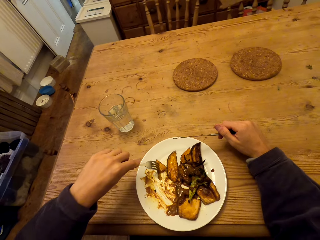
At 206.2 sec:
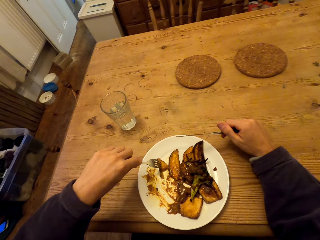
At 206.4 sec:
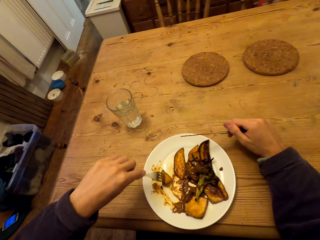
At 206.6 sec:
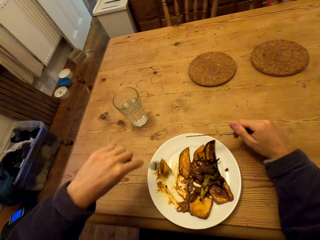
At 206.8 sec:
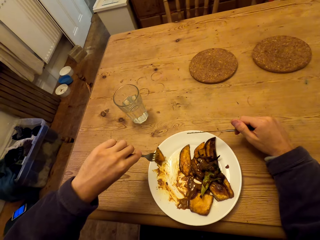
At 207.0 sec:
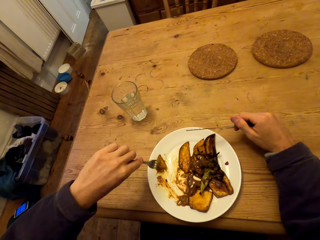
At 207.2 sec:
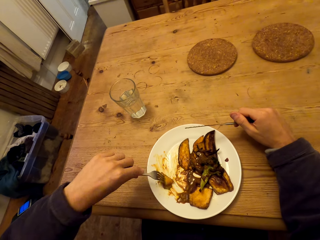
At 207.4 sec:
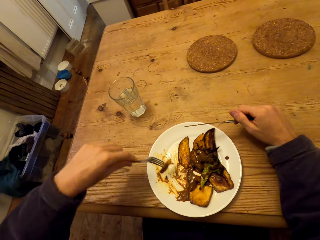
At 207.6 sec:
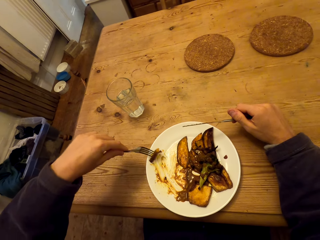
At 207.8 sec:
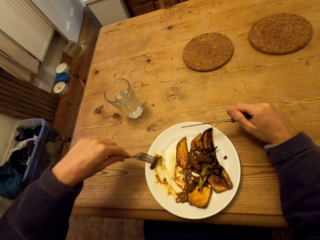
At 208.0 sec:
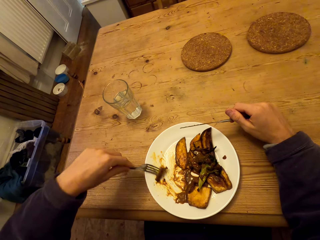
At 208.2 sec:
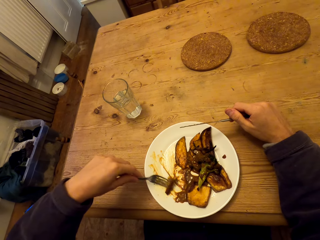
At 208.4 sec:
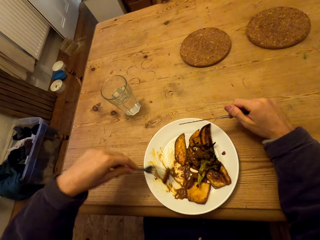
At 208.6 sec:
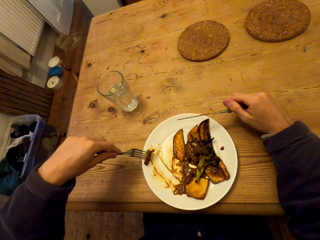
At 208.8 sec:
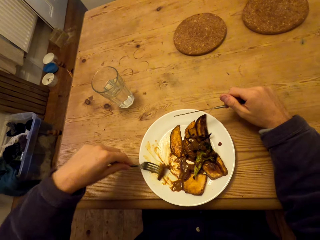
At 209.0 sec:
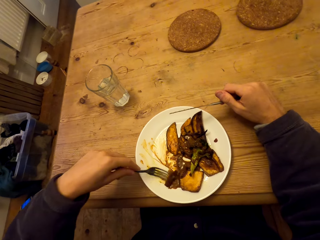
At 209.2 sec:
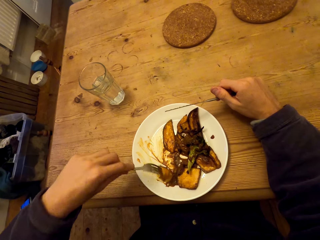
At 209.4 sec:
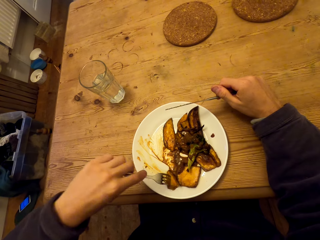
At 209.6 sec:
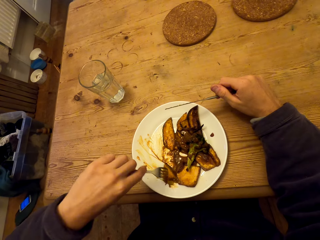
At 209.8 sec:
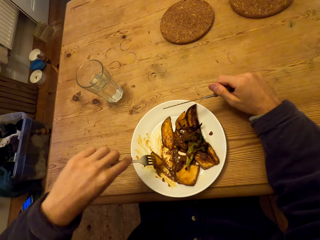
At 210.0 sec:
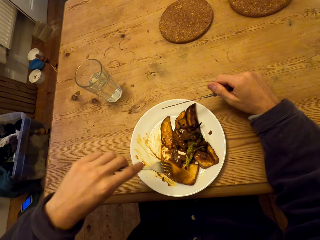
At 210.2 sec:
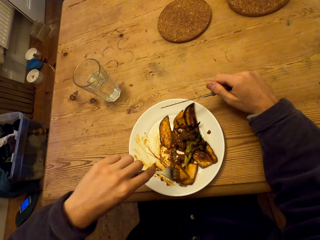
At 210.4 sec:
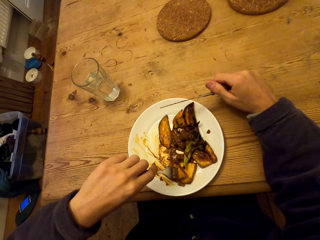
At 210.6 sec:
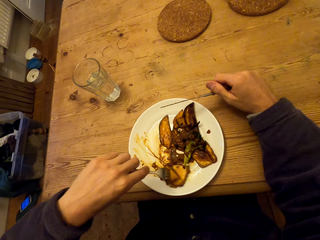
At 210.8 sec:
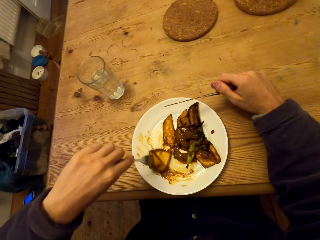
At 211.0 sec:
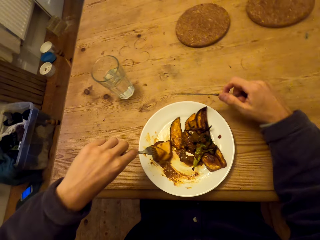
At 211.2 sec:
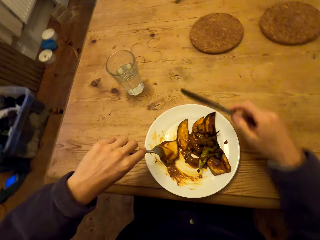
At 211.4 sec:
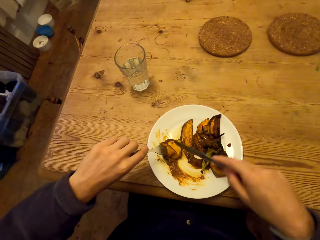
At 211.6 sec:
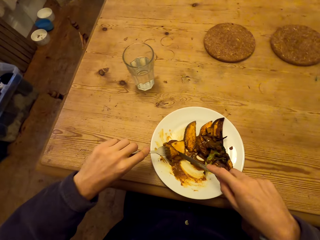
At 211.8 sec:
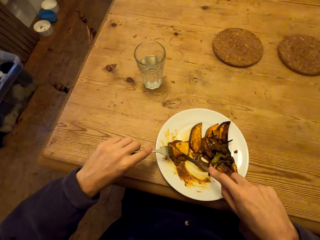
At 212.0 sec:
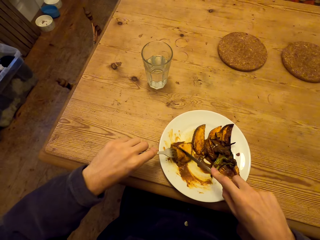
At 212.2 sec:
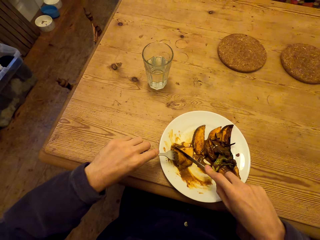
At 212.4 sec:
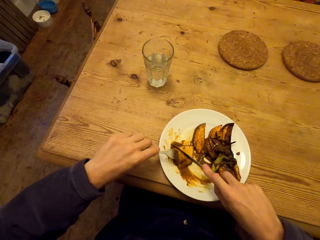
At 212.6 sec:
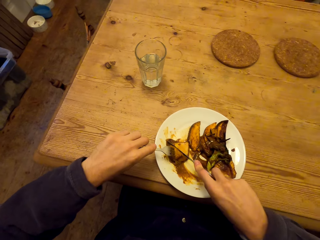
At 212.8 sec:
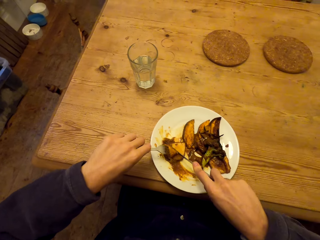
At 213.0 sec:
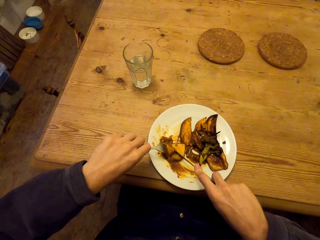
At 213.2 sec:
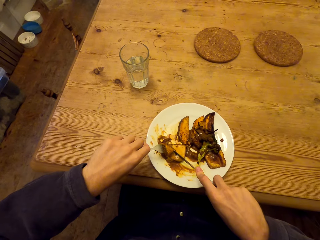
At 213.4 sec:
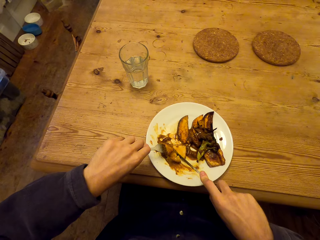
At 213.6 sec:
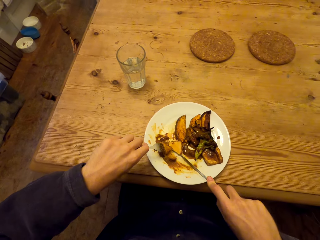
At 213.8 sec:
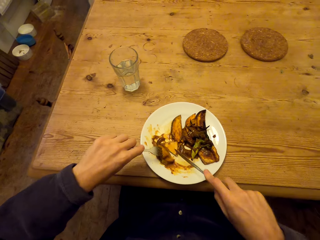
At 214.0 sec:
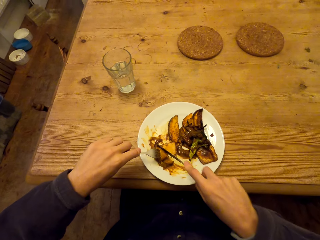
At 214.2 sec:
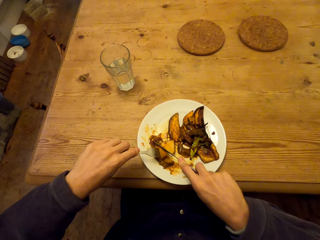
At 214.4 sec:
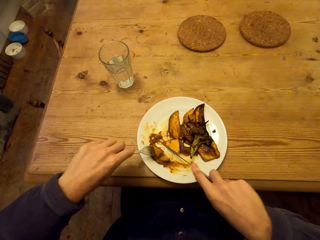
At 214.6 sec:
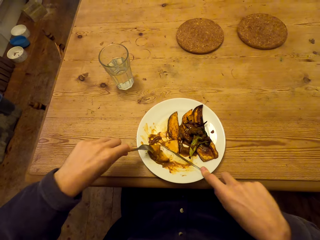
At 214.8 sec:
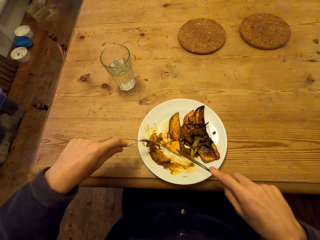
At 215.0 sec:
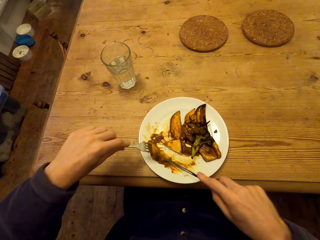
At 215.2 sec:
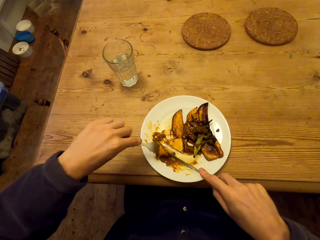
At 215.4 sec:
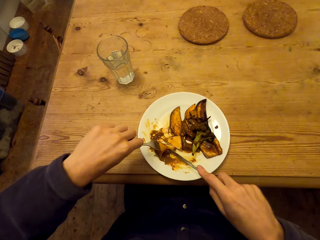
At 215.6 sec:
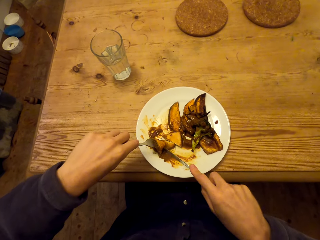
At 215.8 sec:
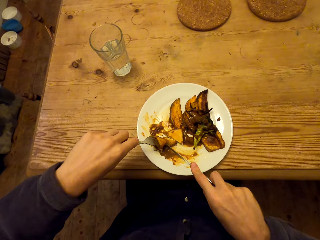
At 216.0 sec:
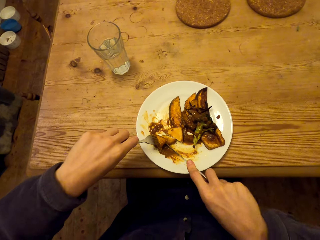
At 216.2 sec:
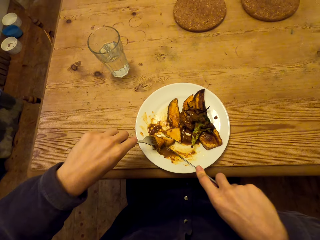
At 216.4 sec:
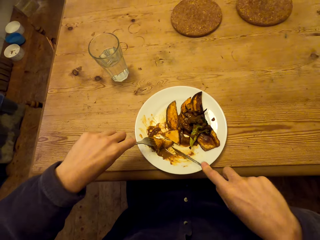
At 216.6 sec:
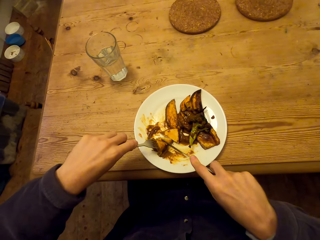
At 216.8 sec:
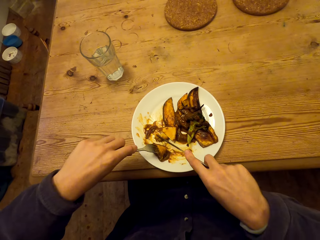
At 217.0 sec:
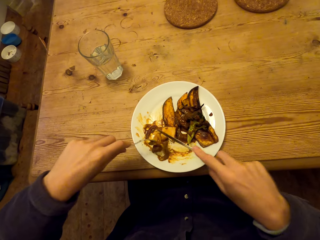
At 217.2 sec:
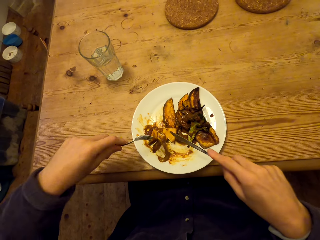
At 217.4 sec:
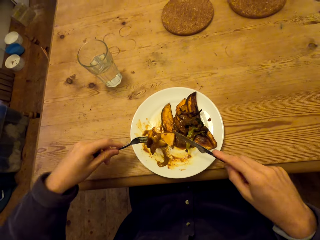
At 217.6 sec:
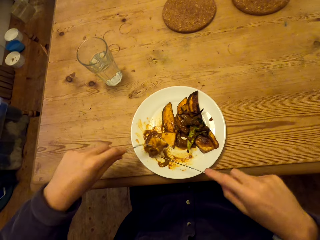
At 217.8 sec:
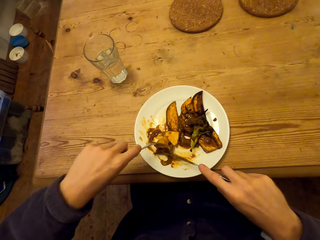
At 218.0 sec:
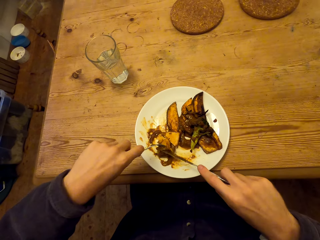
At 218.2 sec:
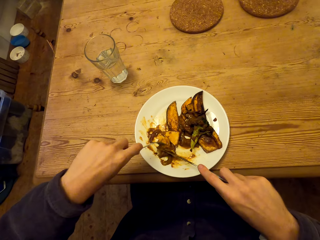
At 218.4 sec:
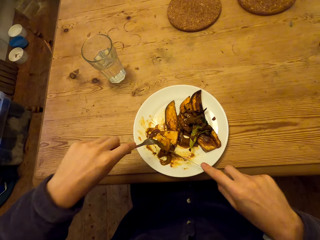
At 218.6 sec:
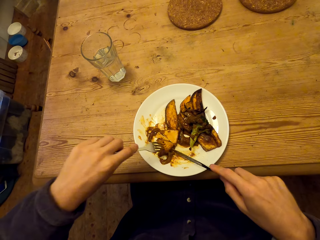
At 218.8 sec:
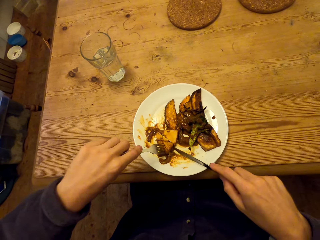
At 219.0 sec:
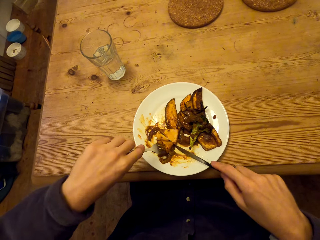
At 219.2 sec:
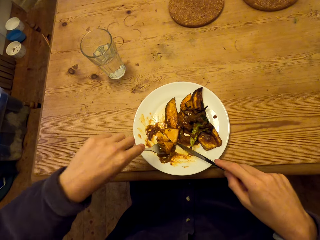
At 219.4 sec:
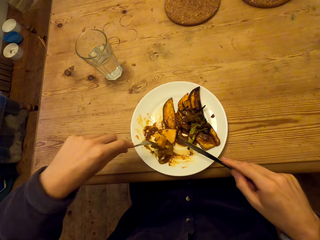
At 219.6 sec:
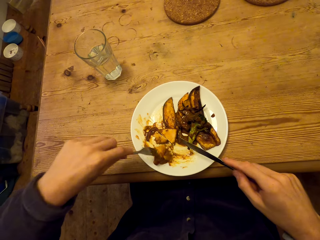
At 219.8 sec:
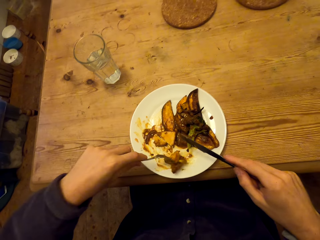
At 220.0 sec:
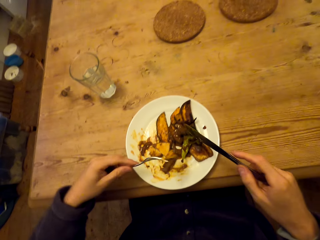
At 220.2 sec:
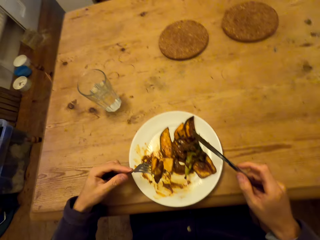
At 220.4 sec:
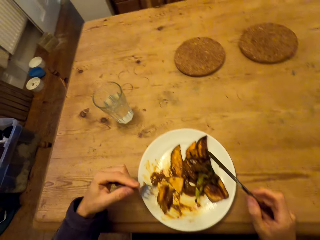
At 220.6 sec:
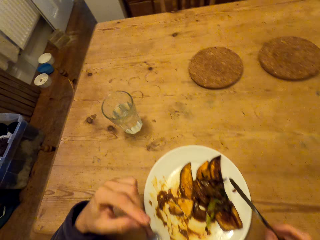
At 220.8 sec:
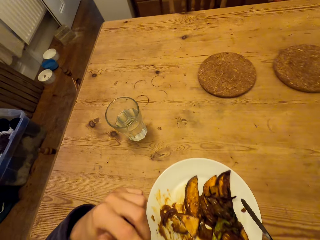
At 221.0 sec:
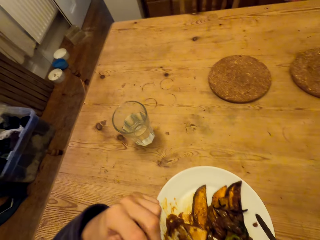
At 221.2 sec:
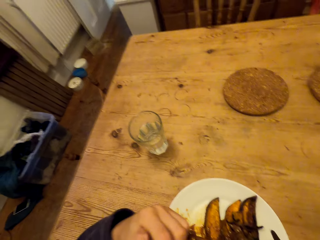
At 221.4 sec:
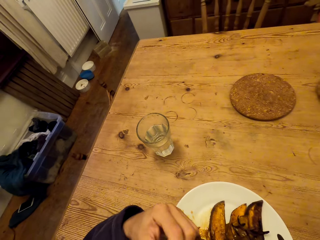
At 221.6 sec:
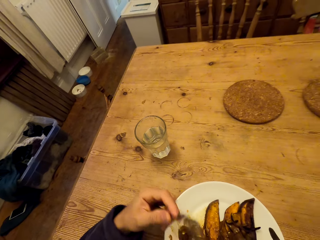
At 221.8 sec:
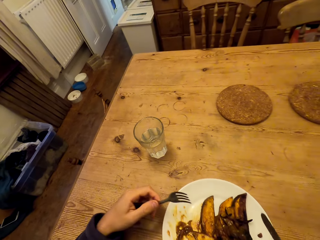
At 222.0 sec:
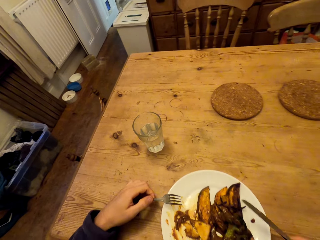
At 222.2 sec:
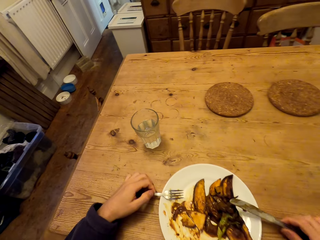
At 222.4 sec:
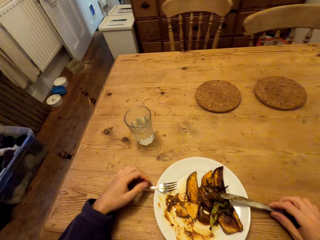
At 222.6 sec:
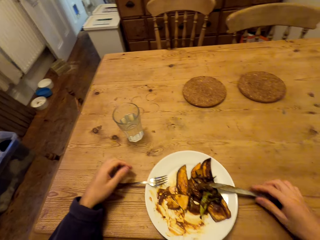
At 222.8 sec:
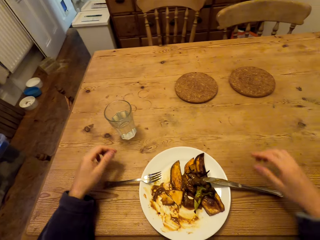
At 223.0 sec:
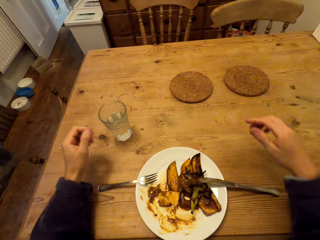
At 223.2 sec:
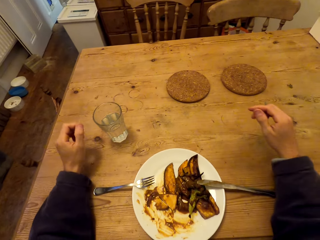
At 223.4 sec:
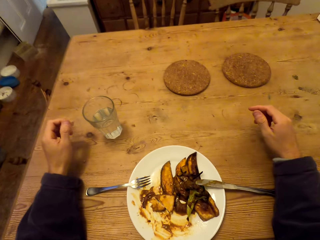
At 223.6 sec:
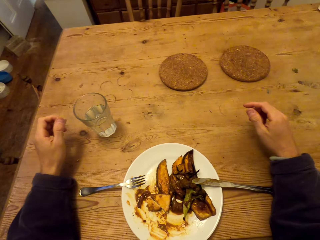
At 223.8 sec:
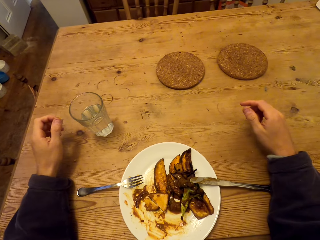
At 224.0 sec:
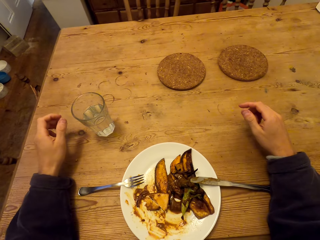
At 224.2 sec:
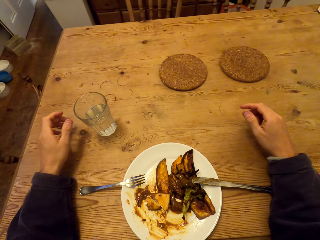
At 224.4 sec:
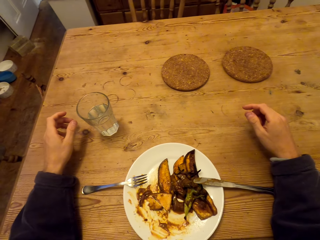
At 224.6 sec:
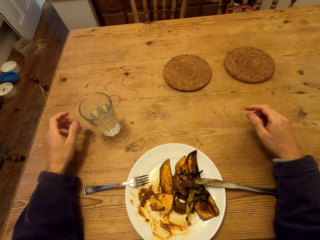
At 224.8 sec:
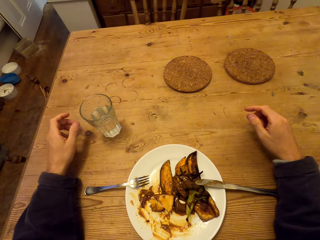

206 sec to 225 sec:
The camera wearer arranges the food. They cut the food. They eat the food. They put the fork and knife on the plate.

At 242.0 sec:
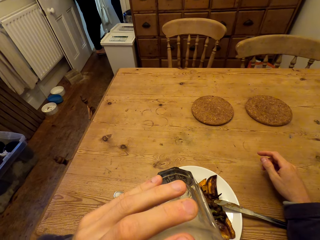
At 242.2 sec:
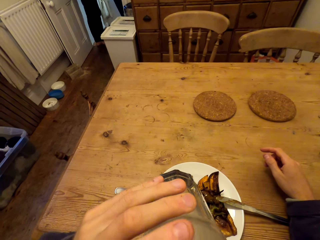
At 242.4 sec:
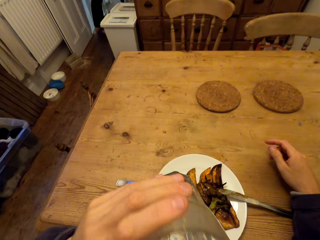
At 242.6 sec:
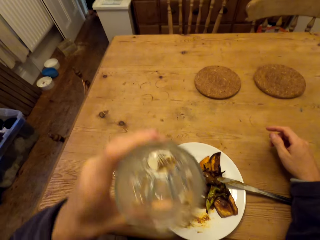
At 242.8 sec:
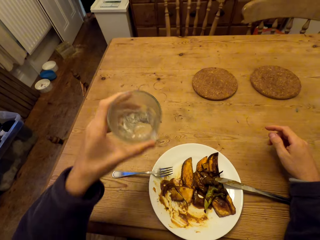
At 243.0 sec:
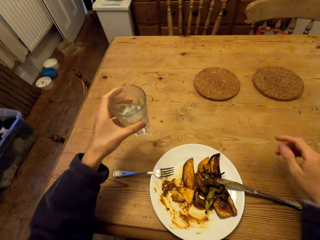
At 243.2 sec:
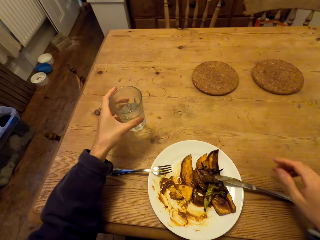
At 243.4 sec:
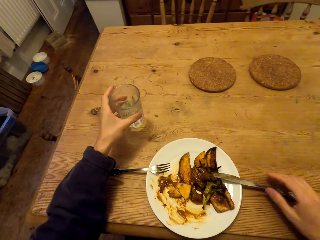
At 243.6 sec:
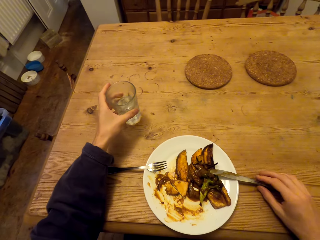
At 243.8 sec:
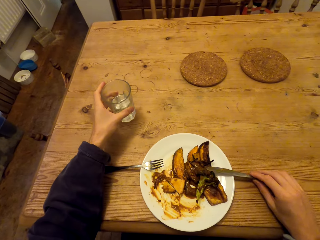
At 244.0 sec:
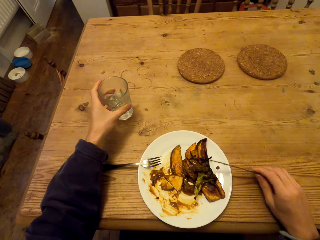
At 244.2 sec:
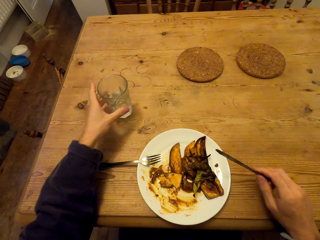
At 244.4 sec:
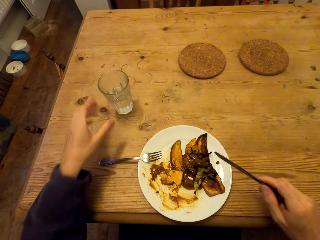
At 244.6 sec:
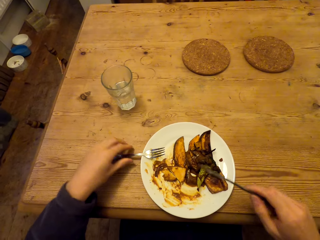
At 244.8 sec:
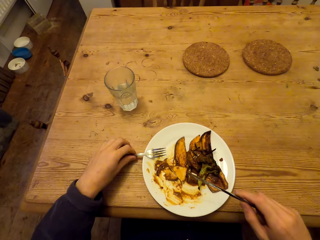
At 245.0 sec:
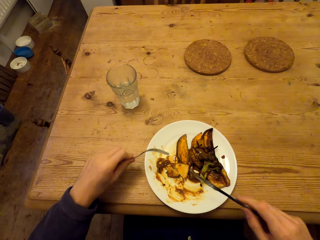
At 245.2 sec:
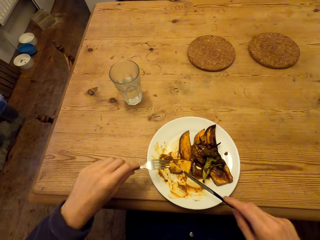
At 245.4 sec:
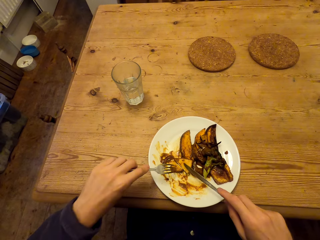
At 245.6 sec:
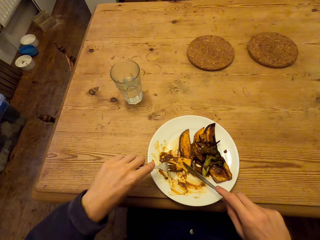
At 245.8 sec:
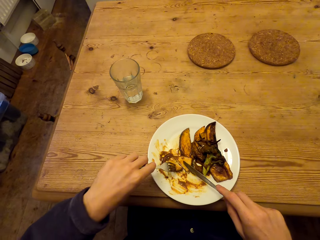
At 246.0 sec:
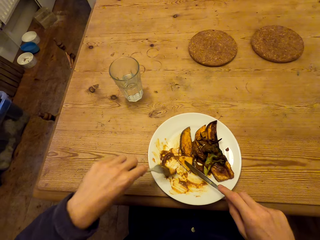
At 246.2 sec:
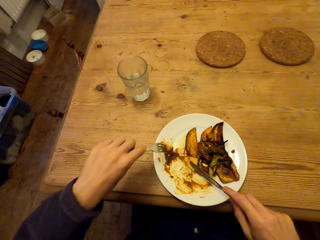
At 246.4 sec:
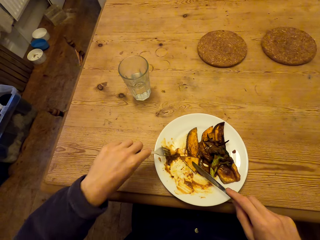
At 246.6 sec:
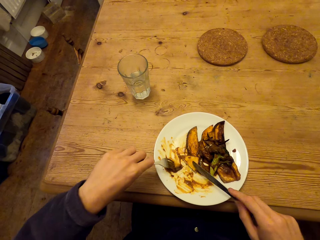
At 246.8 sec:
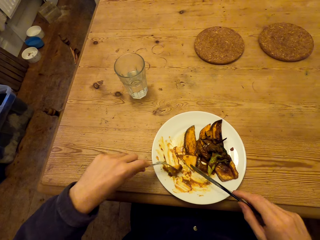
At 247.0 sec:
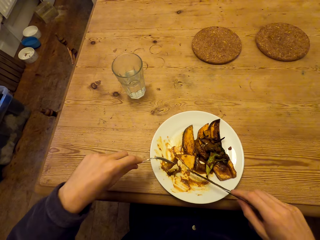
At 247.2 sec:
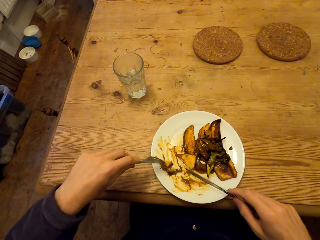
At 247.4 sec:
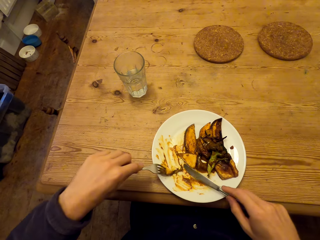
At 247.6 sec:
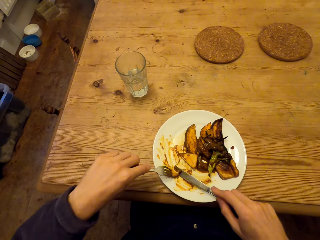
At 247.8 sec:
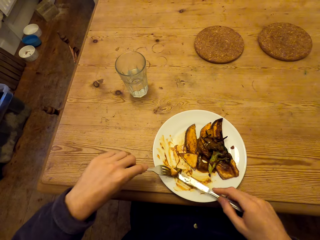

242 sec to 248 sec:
The camera wearer places the glass on the table. They pick up the knife from the plate. They pick up the fork from the plate. They scoop food.
